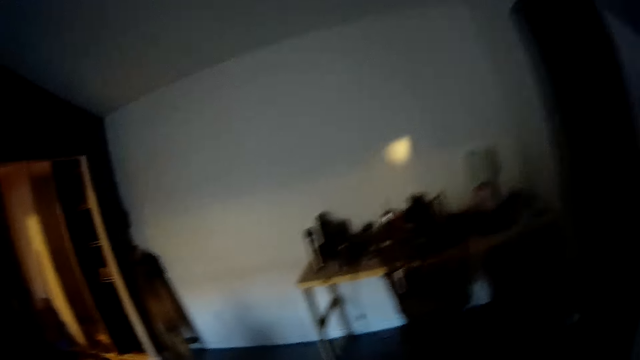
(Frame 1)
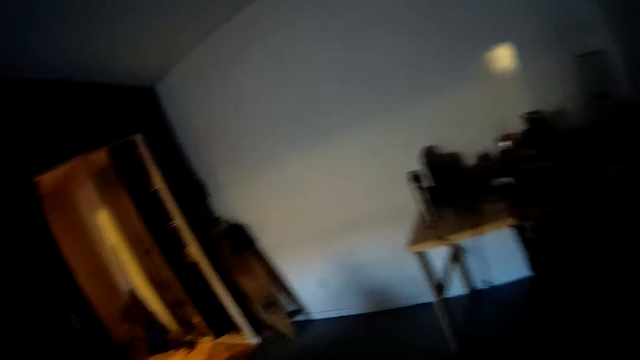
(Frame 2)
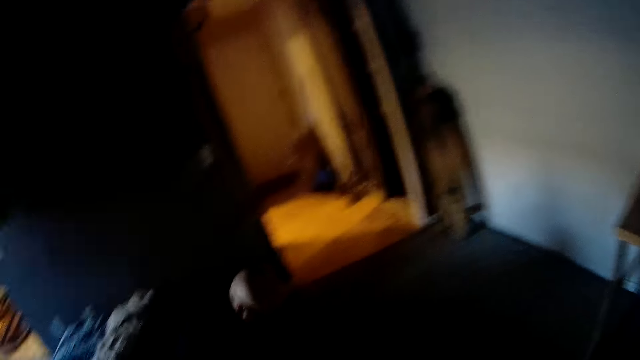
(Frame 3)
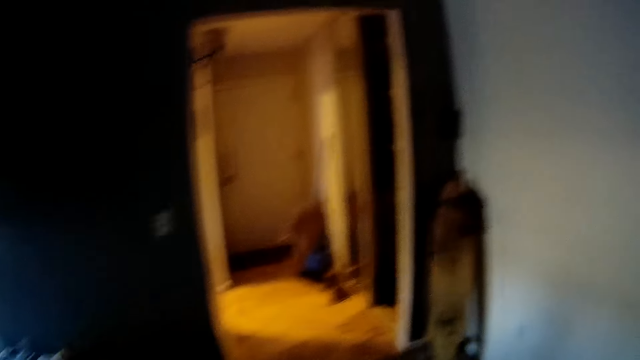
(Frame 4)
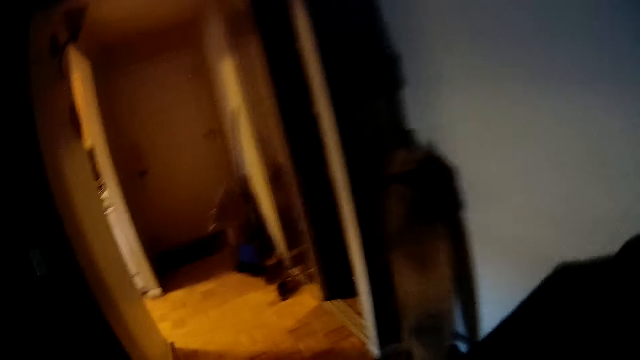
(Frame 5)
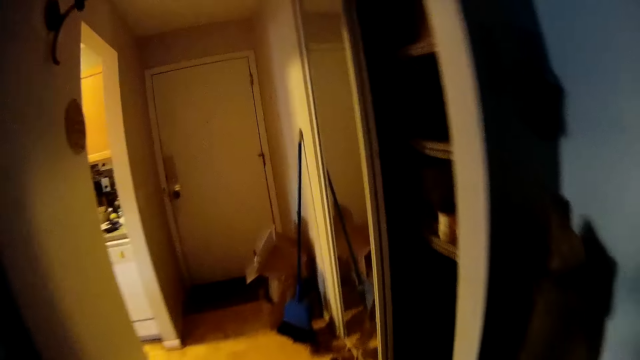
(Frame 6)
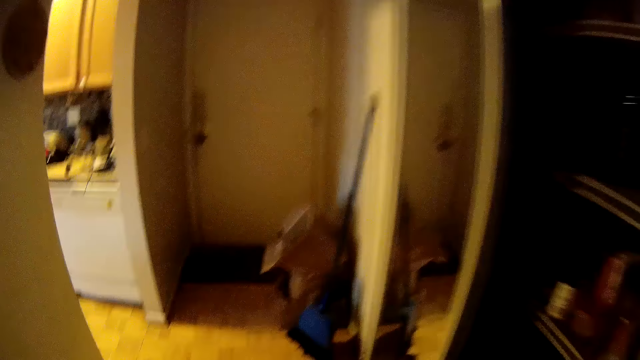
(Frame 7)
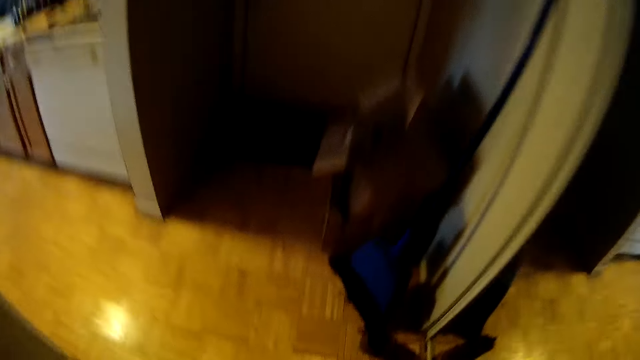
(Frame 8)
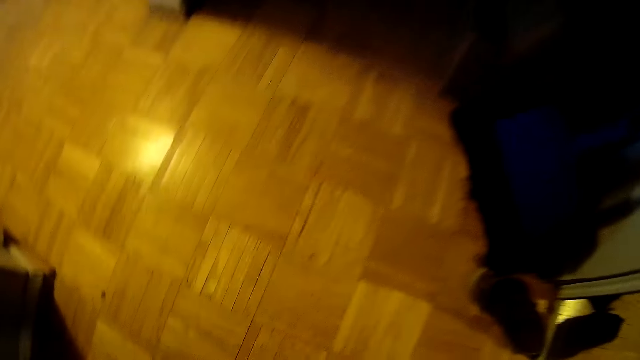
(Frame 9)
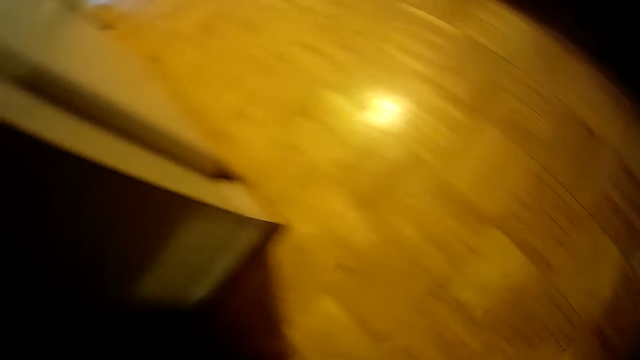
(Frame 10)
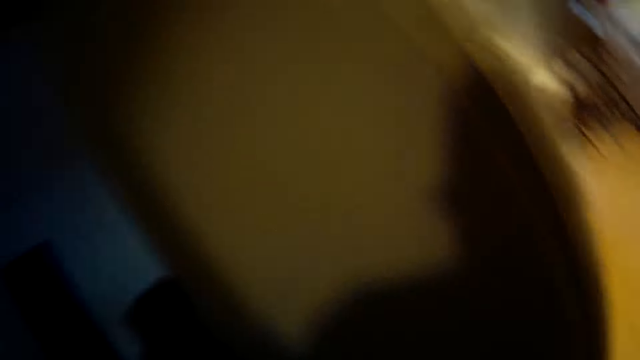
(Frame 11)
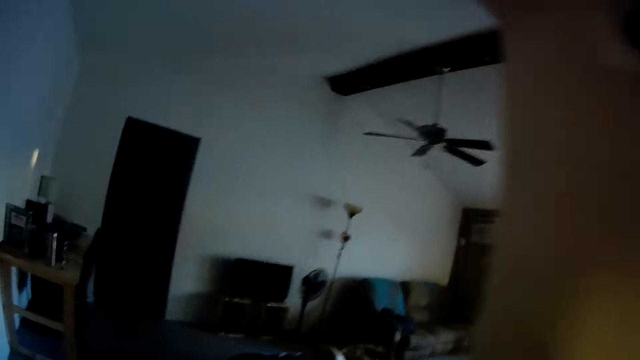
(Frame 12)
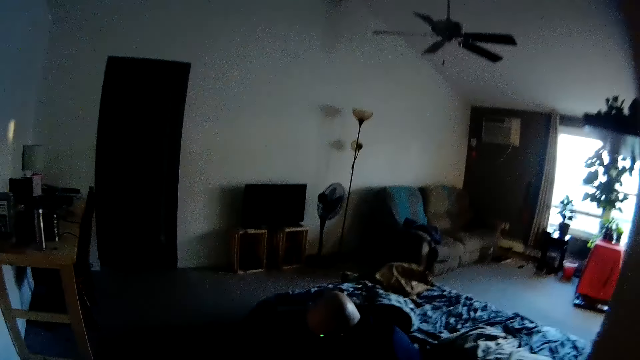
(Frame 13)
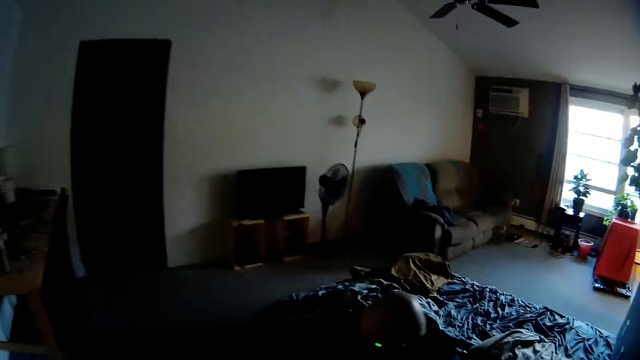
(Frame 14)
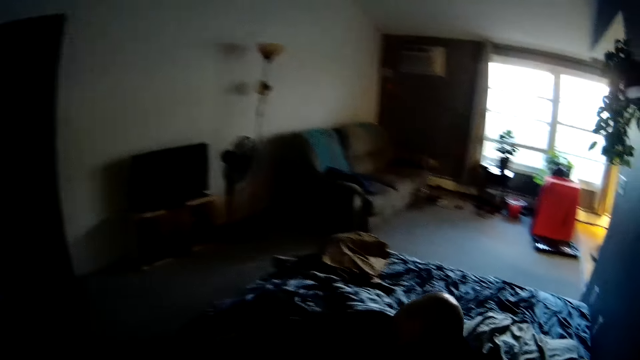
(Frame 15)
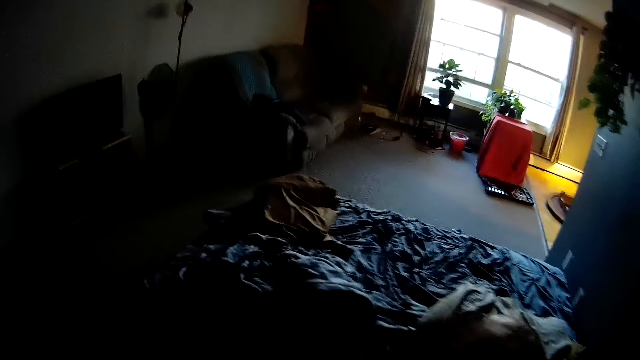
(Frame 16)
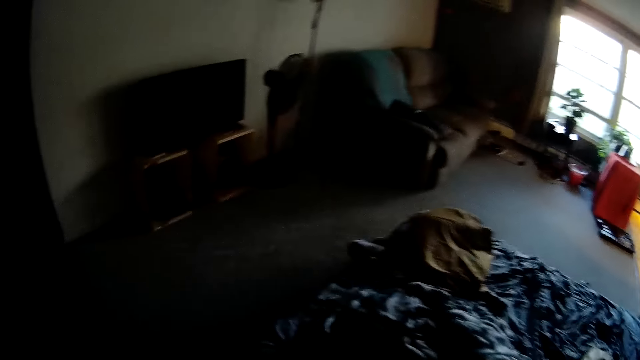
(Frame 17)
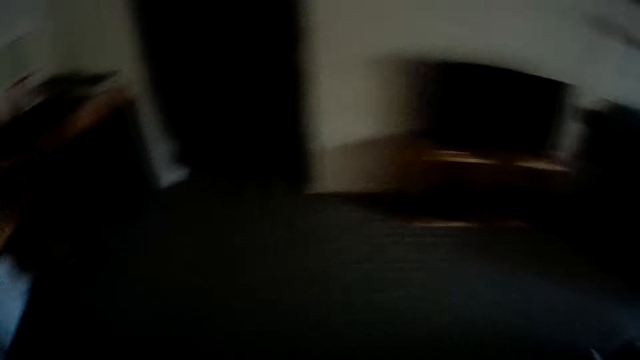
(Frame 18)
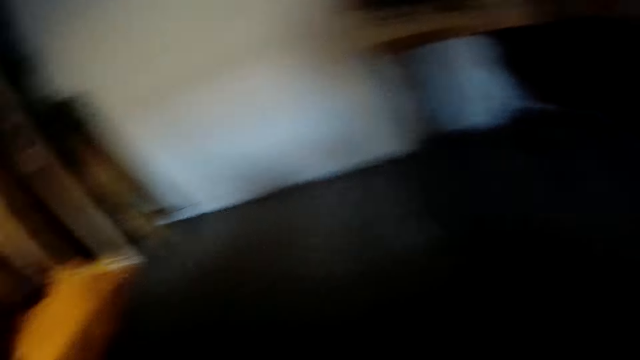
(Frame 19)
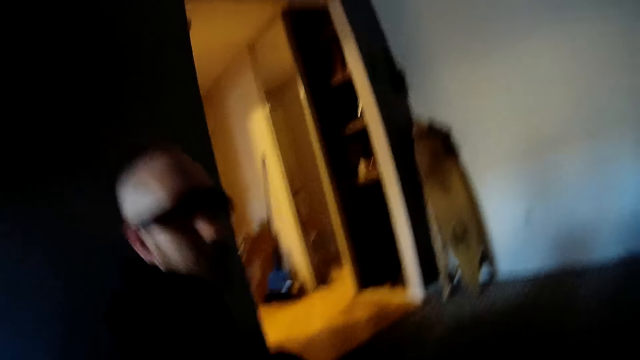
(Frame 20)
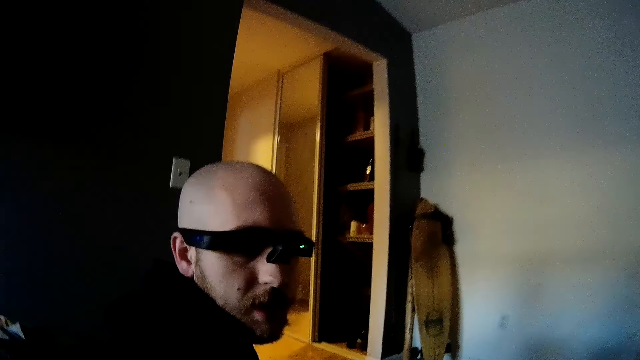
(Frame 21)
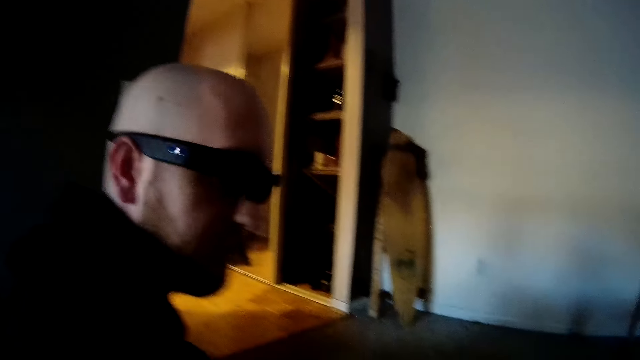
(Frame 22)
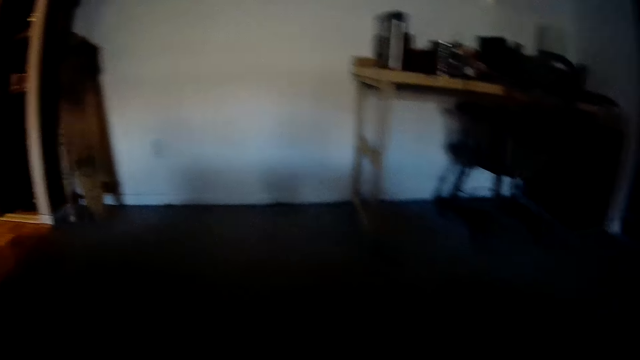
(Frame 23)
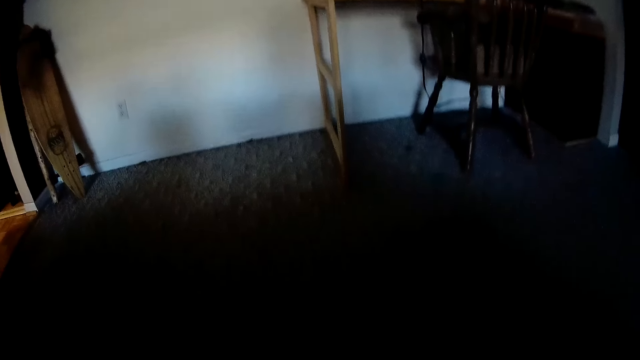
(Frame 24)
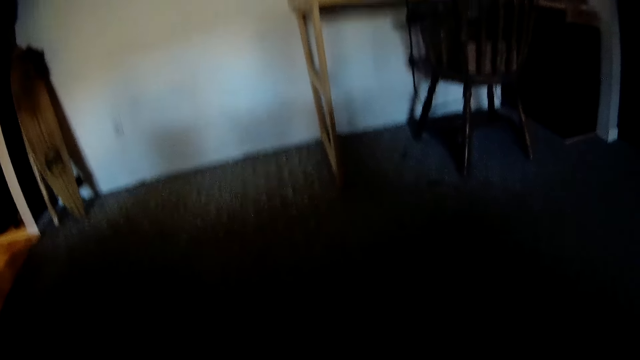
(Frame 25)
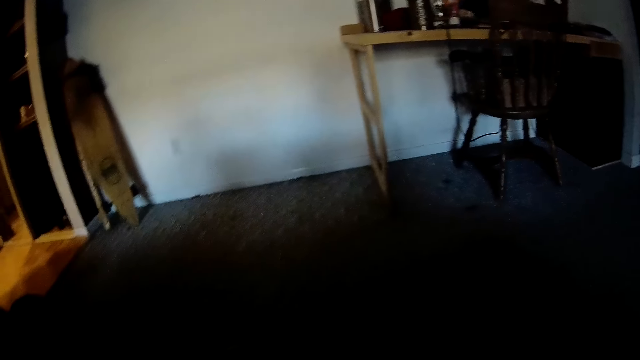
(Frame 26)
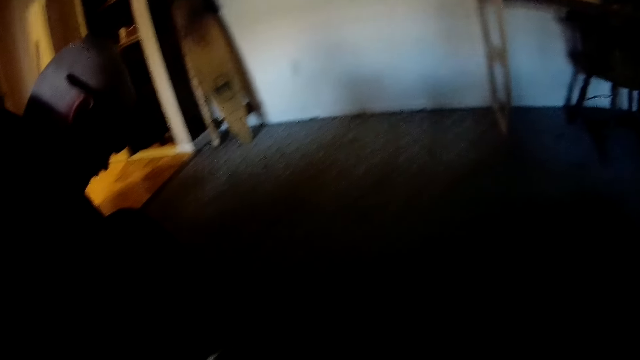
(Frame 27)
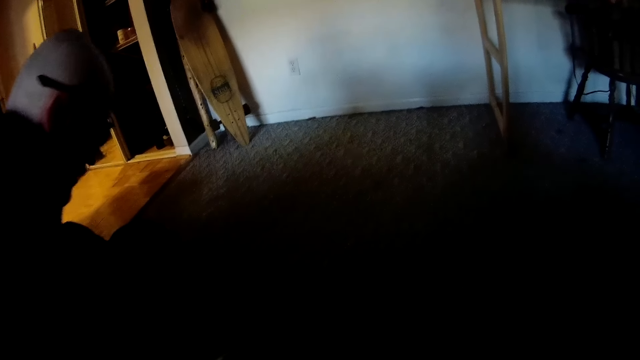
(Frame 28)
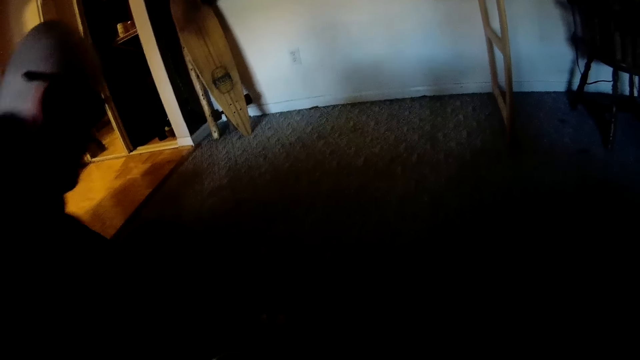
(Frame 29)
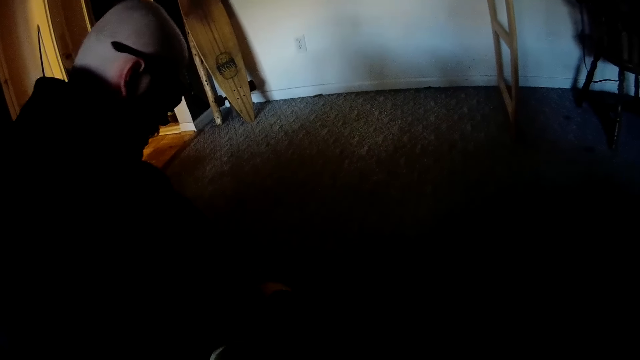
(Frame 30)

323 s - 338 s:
The camera wearer adjusts her dress. She walks into a passage in the house. She walks to the bed in the room. She converses with the man on the bed. She sits on the bed with the man. The man converses with the camera wearer. The man ties his shoe lace with both hands.

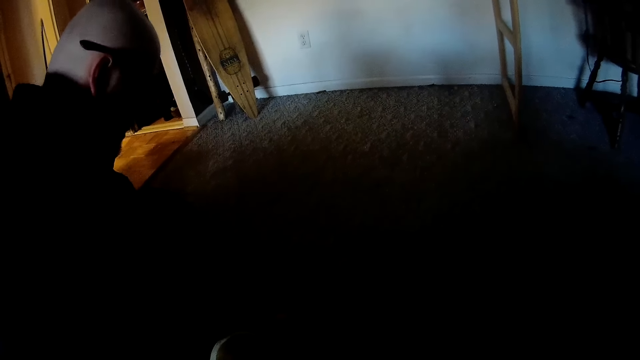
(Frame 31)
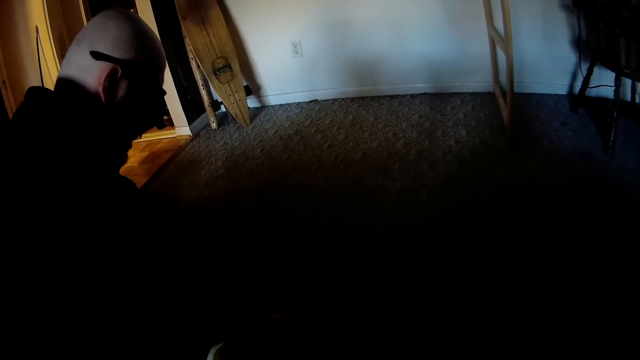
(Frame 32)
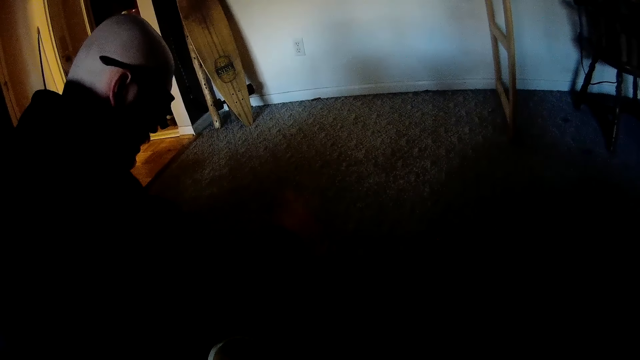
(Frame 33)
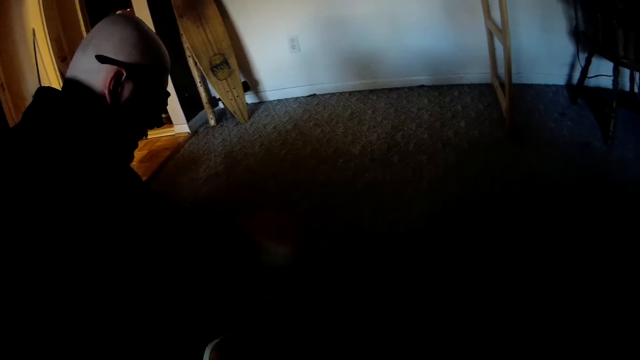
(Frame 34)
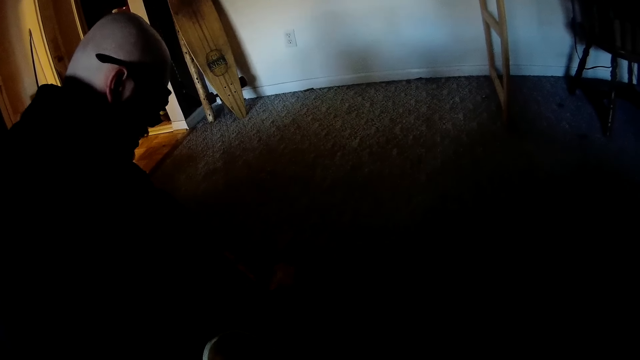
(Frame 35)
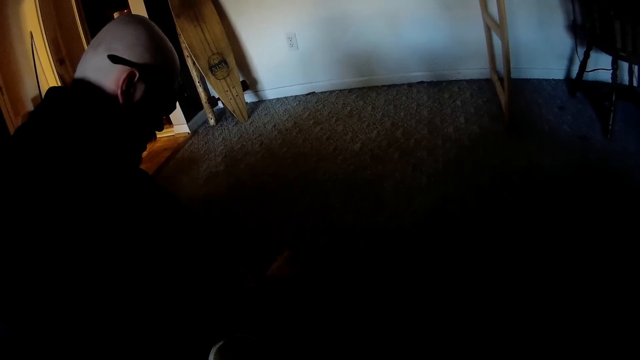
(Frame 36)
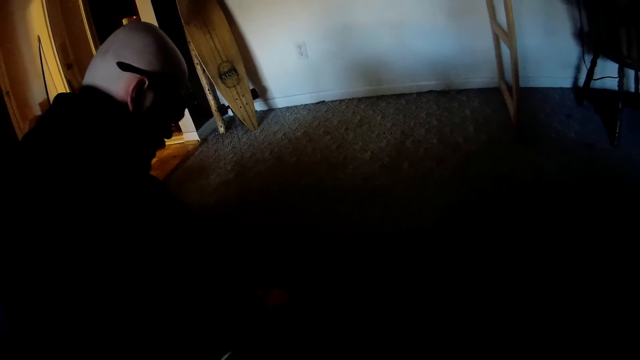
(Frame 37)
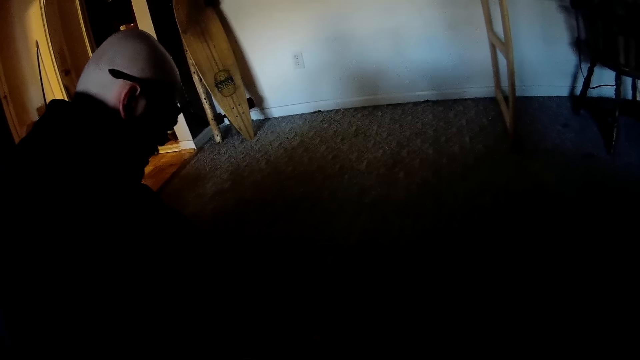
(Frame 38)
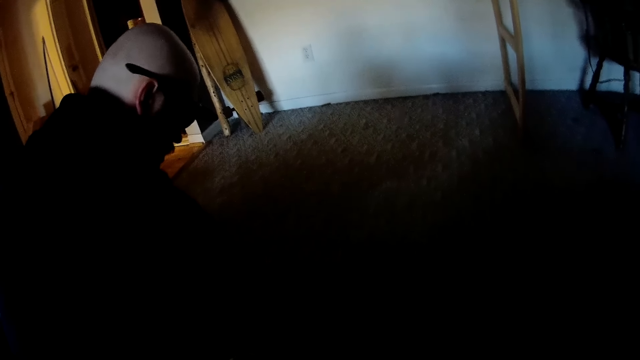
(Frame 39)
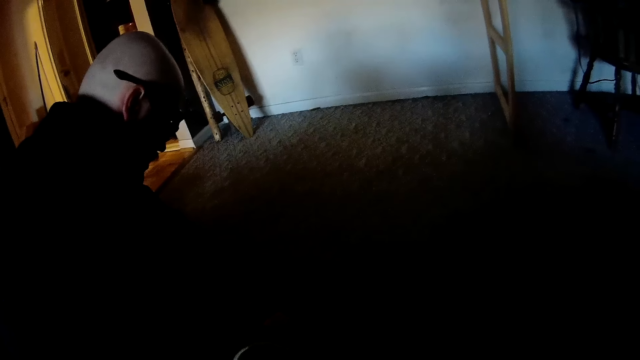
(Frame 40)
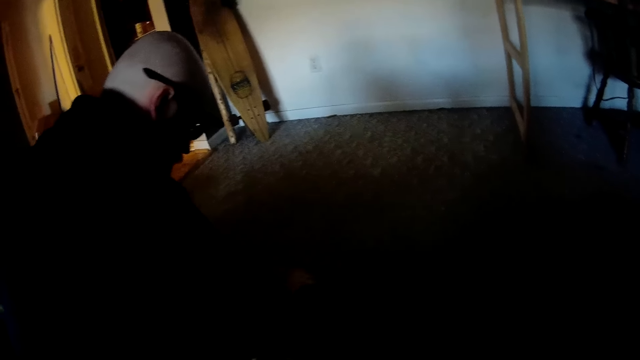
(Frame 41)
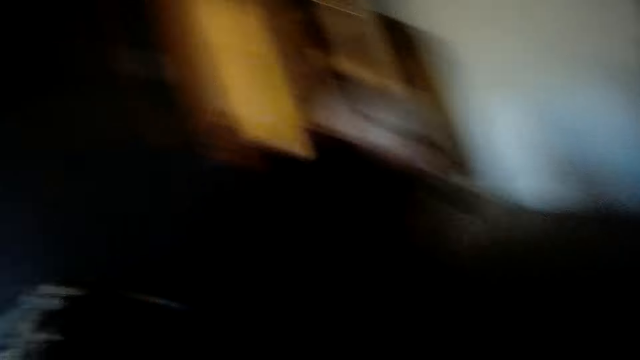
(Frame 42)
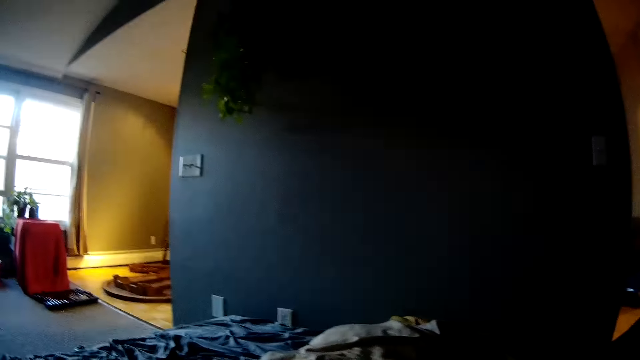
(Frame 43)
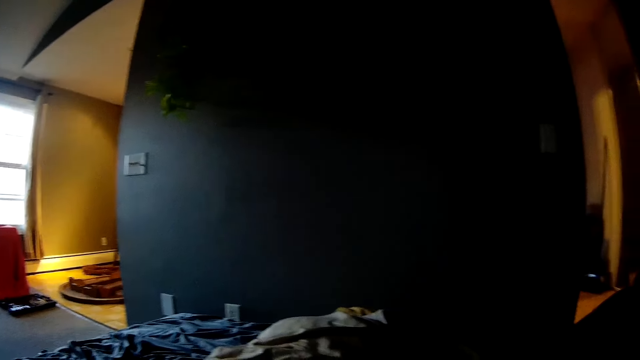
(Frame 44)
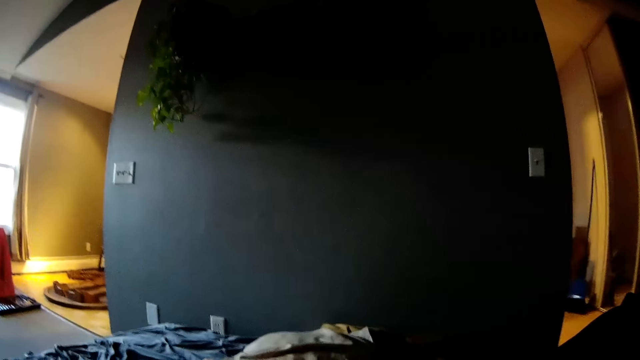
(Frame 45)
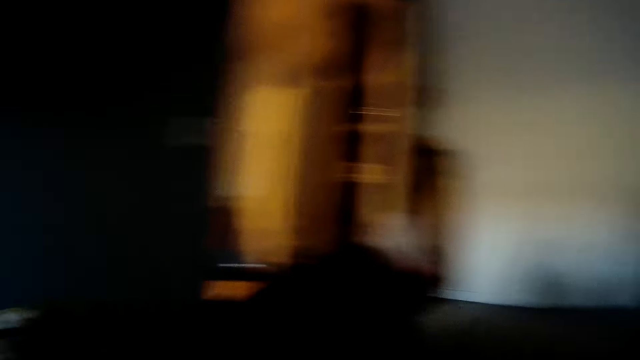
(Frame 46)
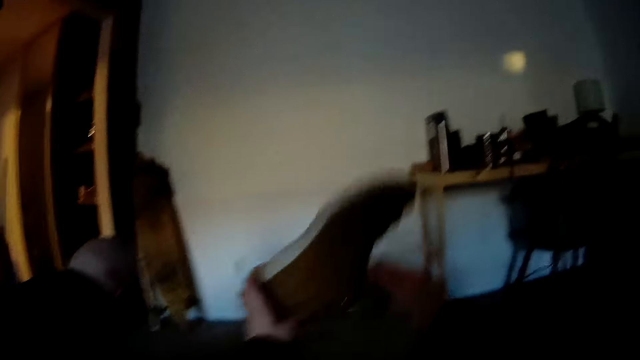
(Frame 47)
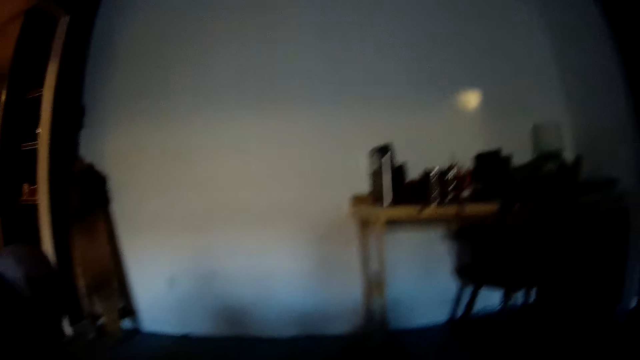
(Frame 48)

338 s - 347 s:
The camera wearer looks around. She wears her shoes with both hands.
